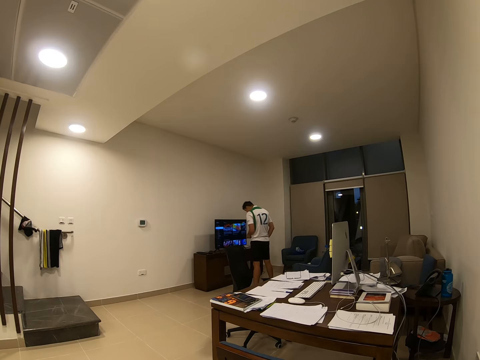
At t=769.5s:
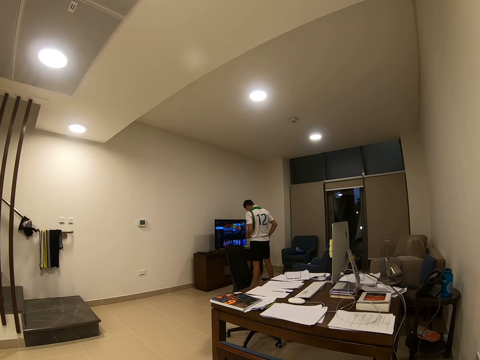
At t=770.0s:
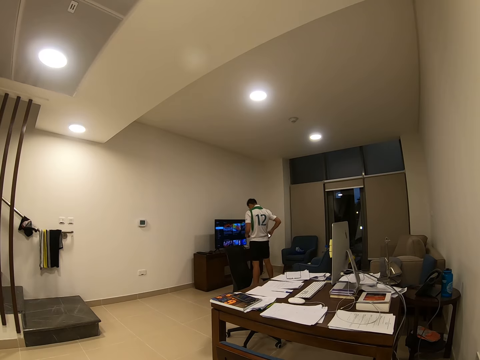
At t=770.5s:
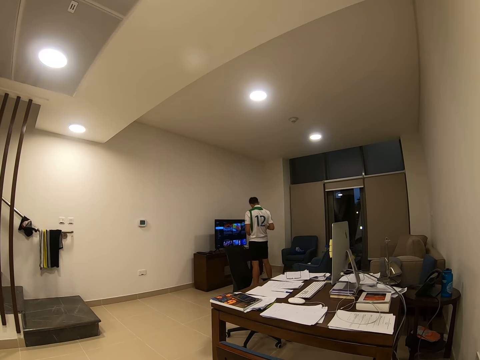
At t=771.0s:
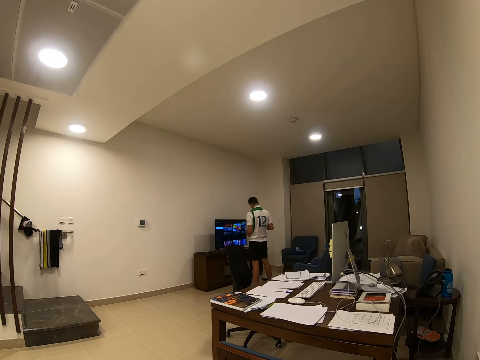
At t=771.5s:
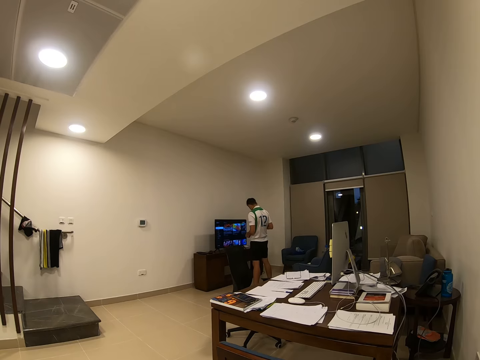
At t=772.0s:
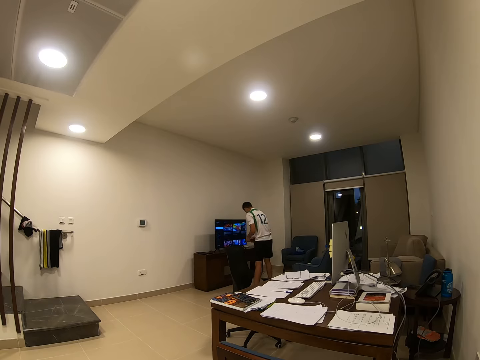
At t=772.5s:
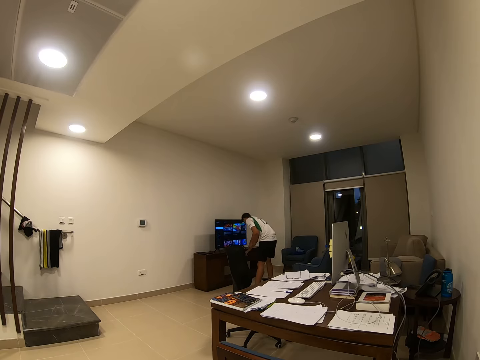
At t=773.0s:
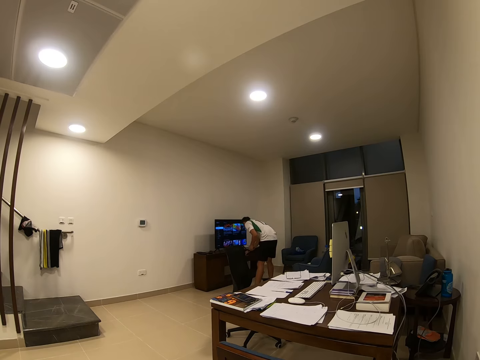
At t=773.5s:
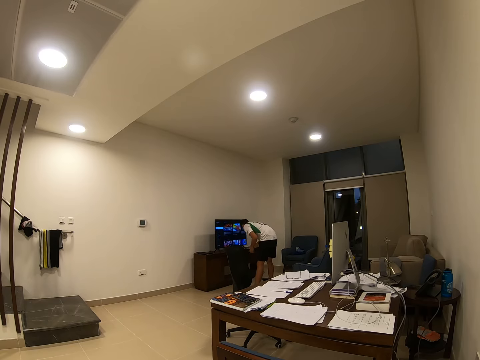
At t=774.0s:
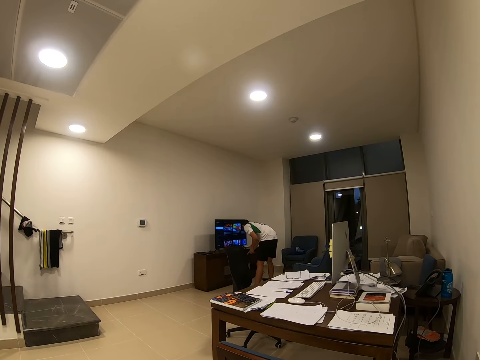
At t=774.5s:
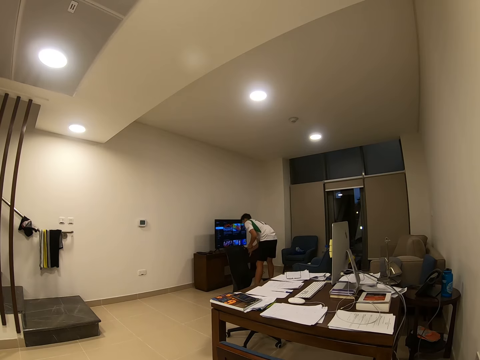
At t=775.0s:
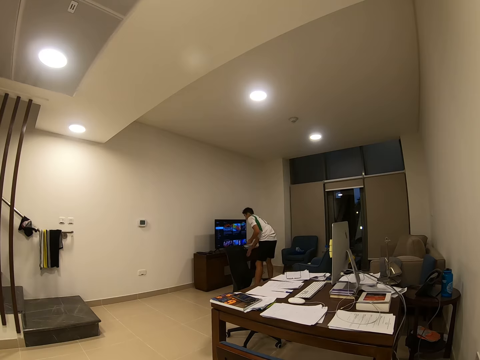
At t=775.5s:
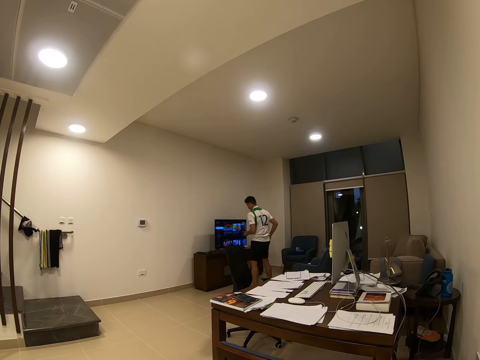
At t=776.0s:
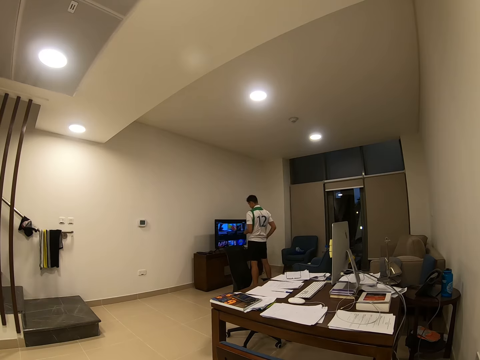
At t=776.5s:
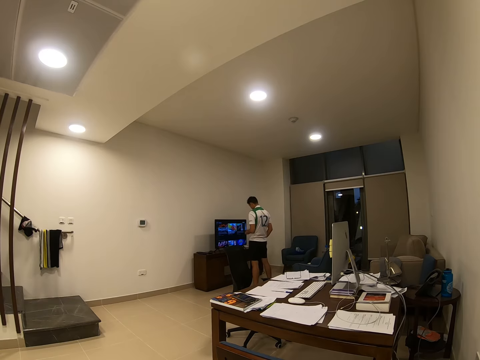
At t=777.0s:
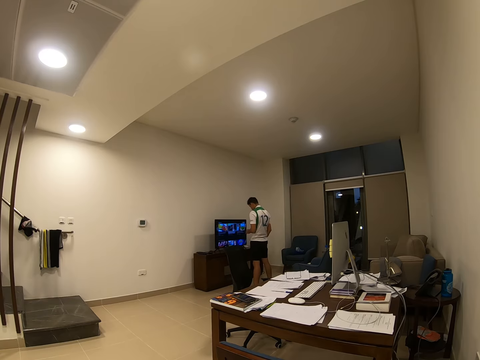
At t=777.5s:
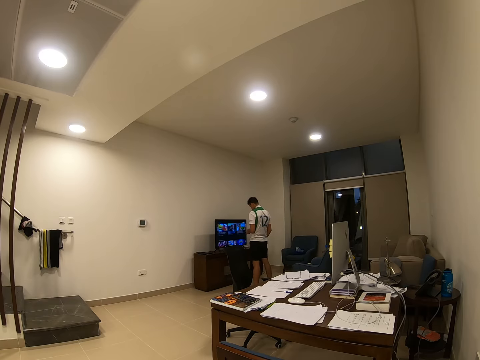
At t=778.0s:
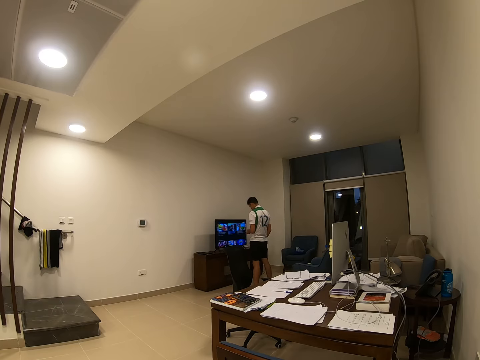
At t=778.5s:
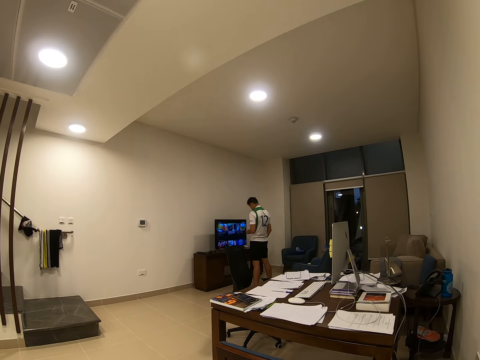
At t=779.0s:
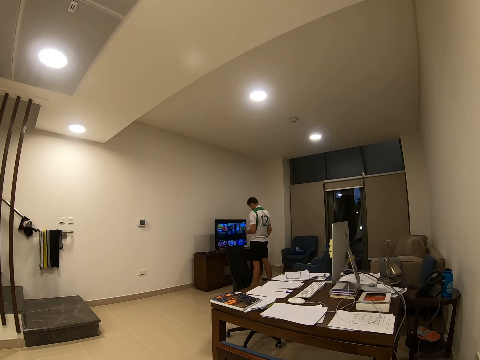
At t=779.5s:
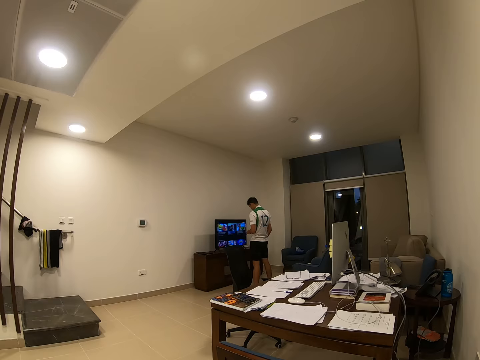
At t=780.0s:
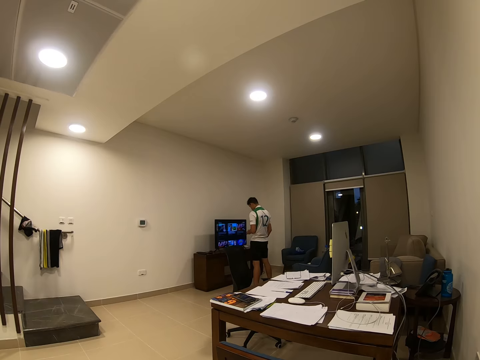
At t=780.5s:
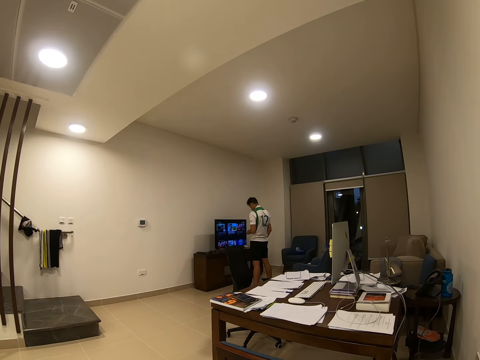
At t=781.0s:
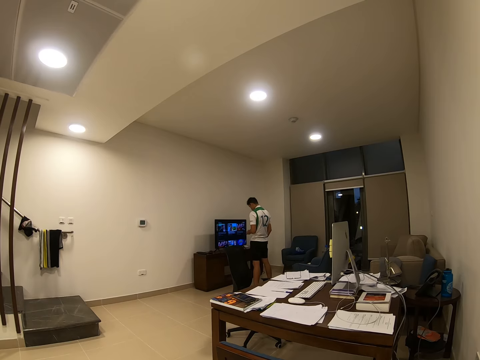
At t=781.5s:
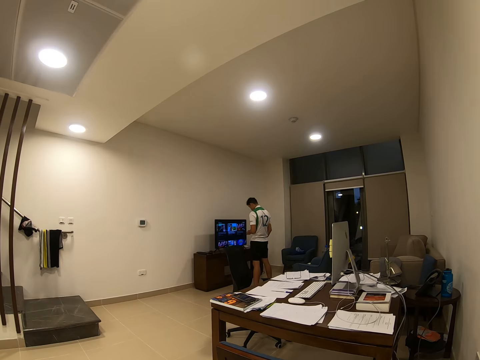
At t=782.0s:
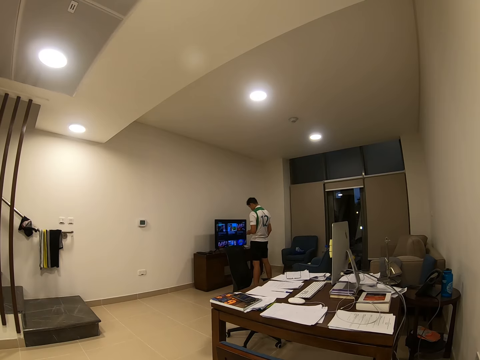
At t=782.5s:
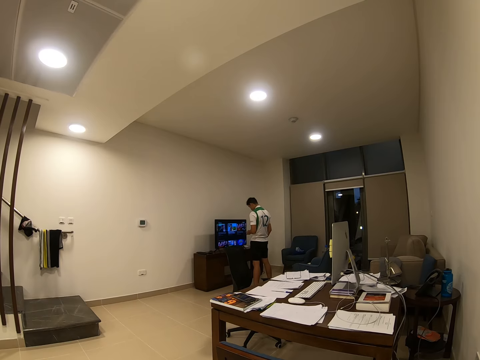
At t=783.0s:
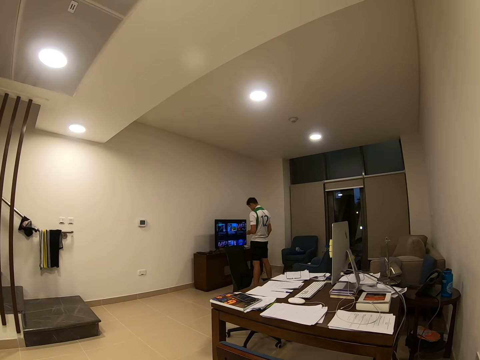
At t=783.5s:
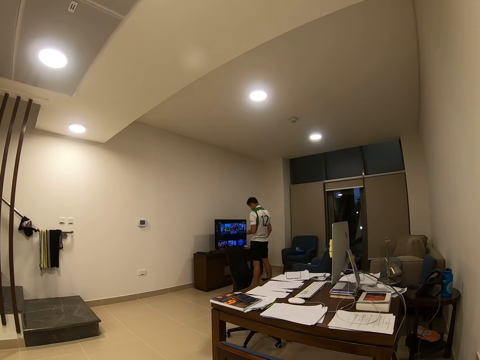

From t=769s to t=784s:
A man removes a phone from the pocket. The camera wearer uses the phone. They open the drawer. The man opens the drawer and closes the drawer. The camera wearer closes the drawer. The man stares at the television. The camera wearer uses the remote.

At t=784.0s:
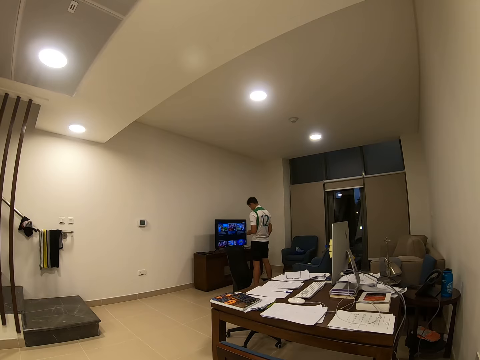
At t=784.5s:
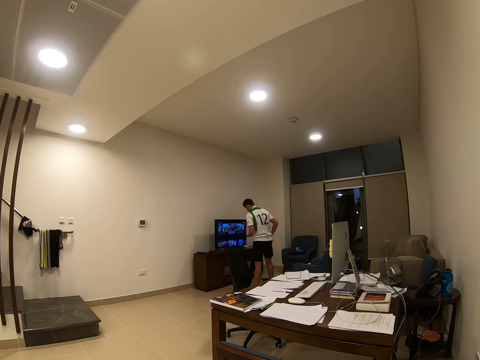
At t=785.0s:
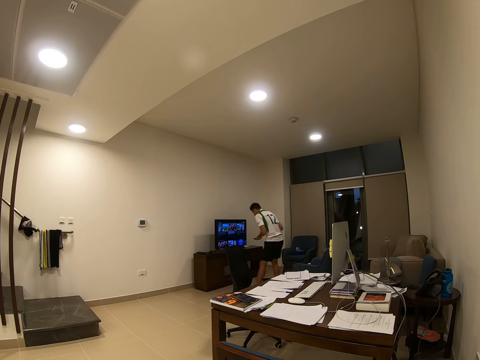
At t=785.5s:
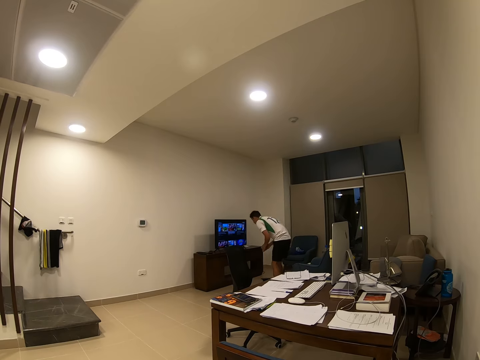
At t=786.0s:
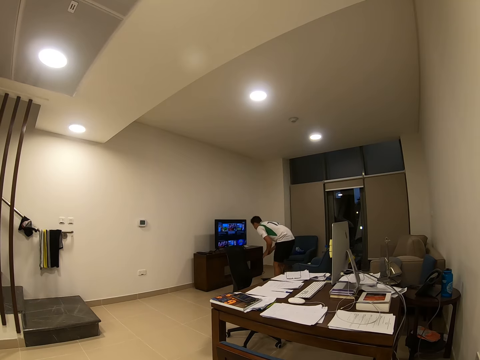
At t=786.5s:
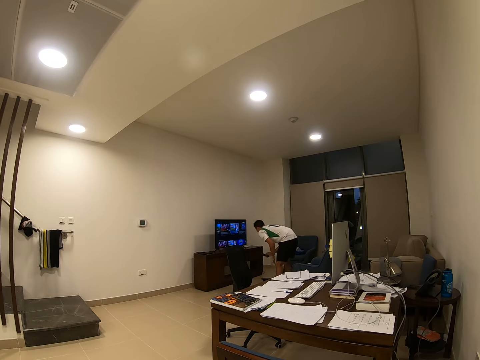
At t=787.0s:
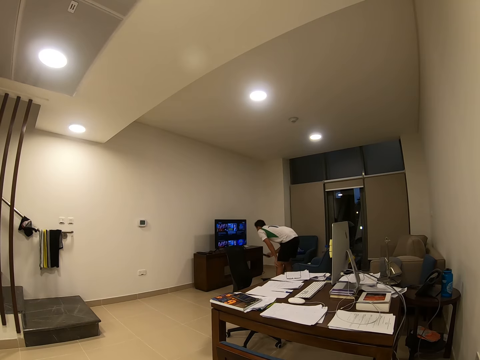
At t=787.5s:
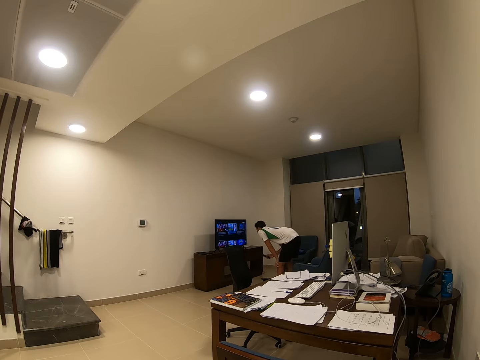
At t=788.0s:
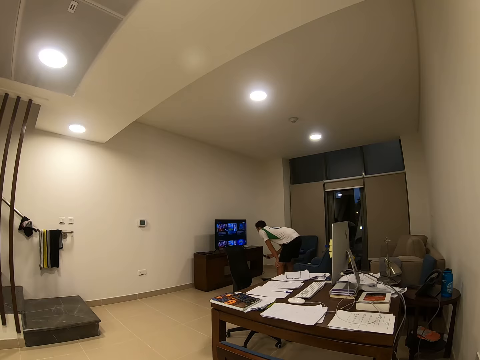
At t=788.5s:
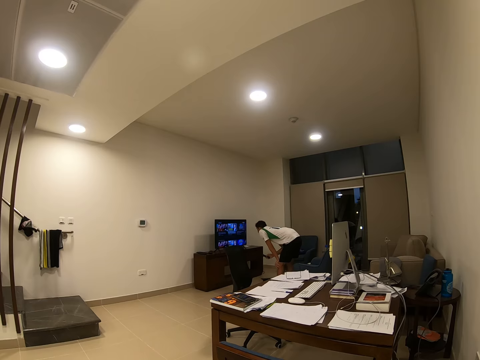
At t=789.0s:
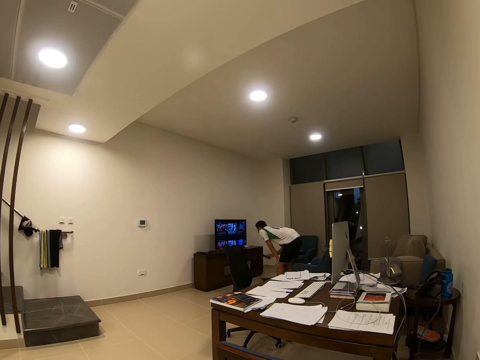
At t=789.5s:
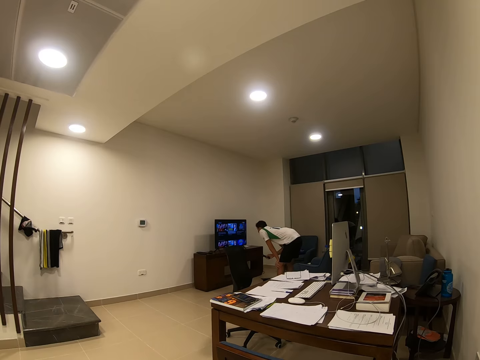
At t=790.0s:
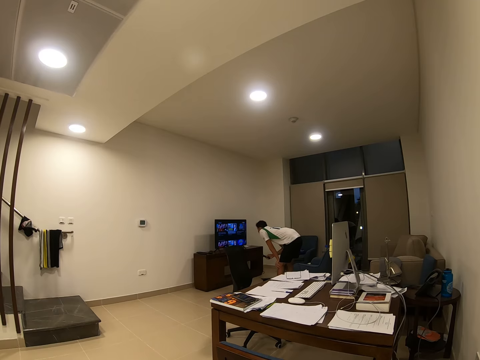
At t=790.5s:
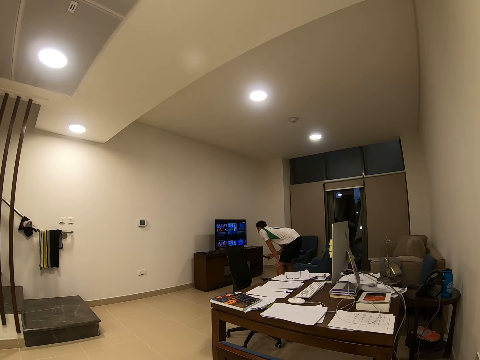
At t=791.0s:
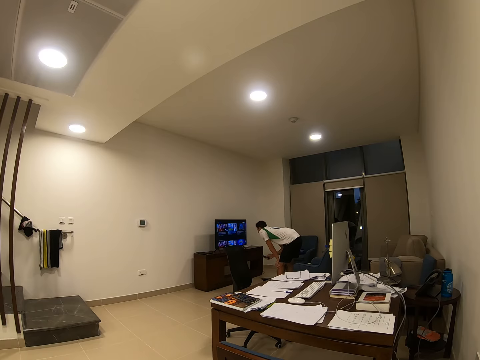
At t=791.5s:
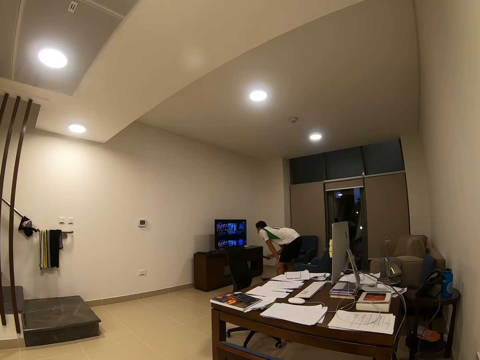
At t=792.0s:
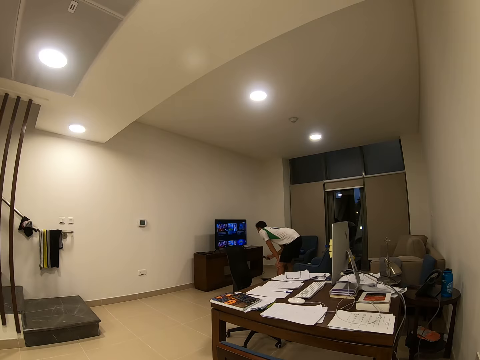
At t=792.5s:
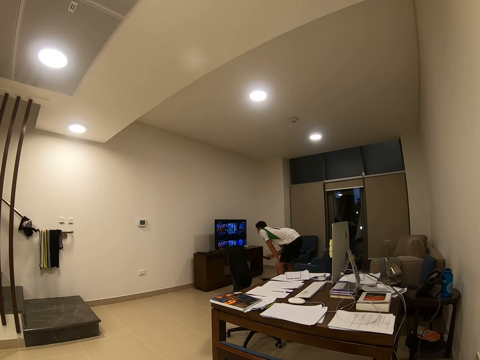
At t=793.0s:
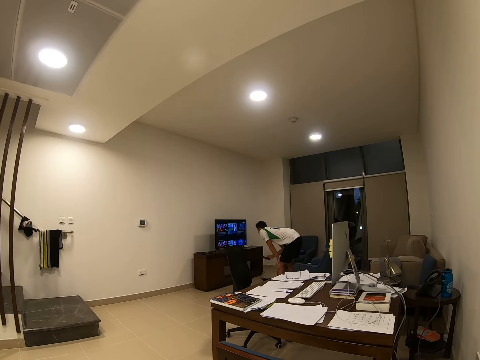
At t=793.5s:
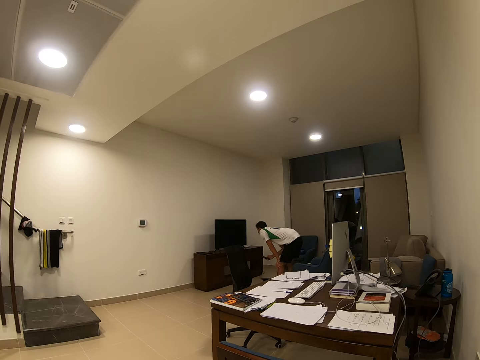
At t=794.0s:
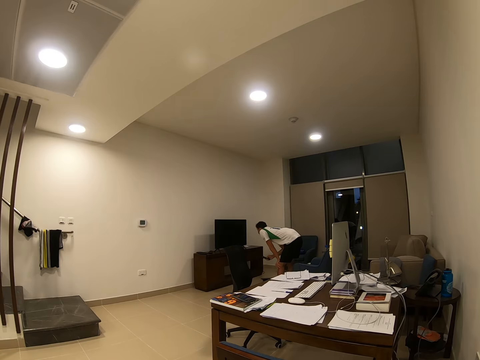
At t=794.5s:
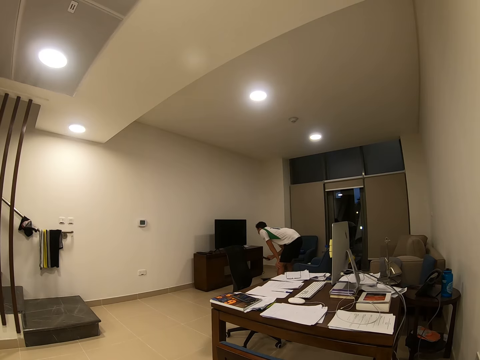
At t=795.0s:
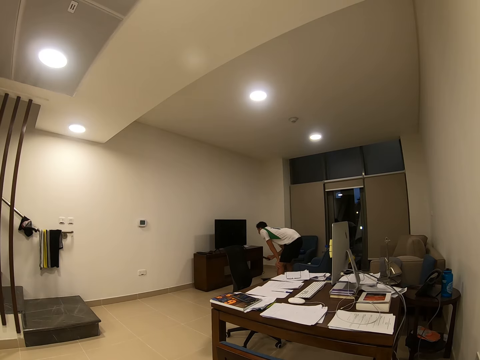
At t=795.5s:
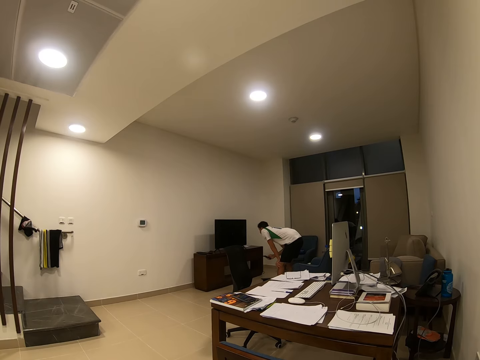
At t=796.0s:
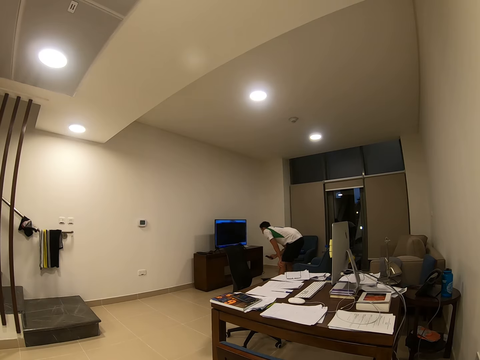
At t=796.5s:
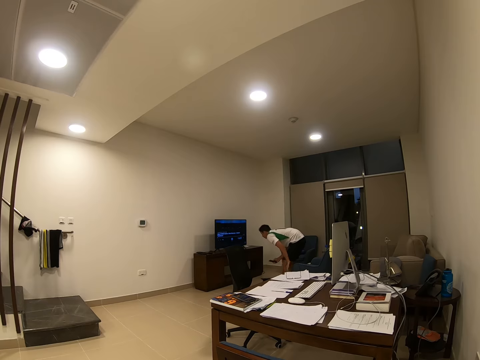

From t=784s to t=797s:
A man bends. The man stares at the television. The camera wearer bends down. They use the remote.
